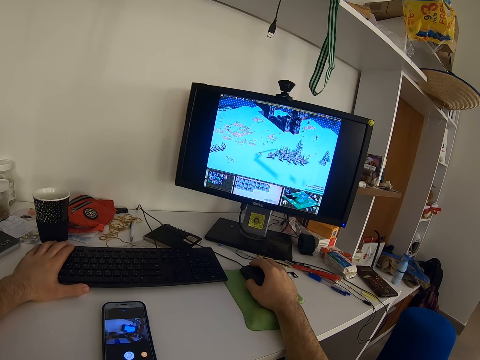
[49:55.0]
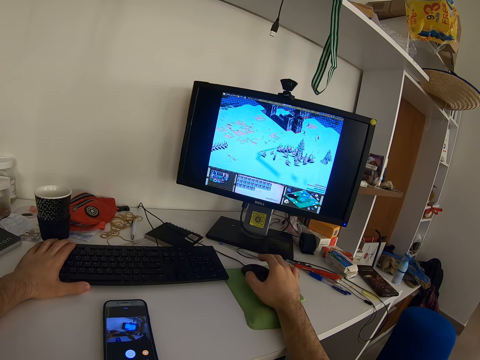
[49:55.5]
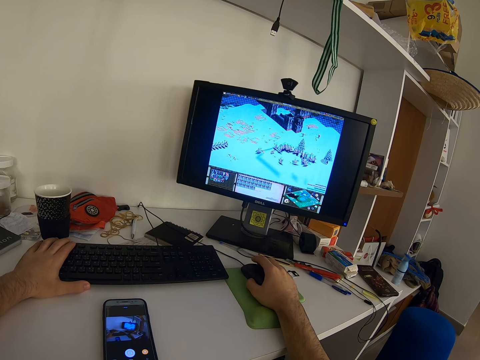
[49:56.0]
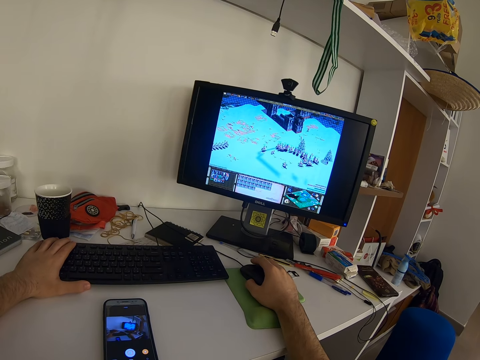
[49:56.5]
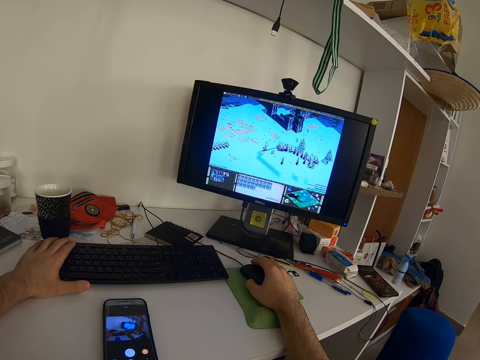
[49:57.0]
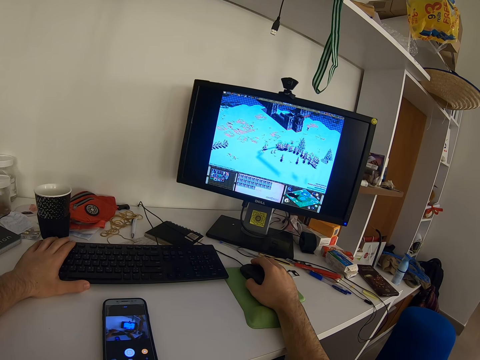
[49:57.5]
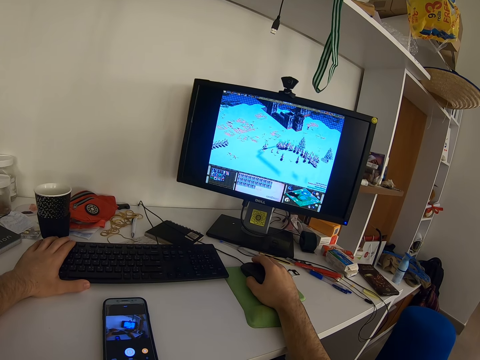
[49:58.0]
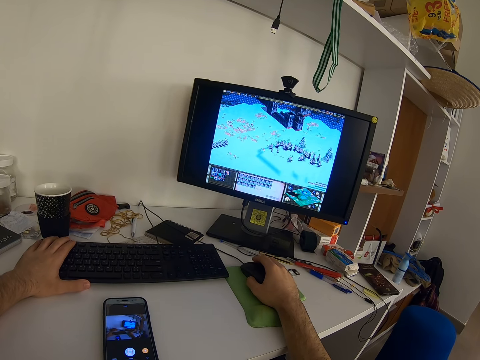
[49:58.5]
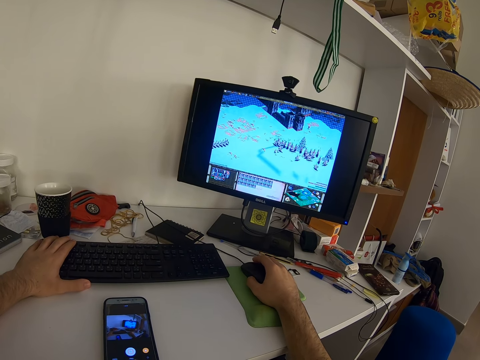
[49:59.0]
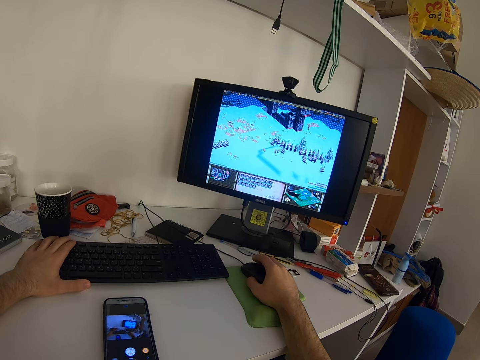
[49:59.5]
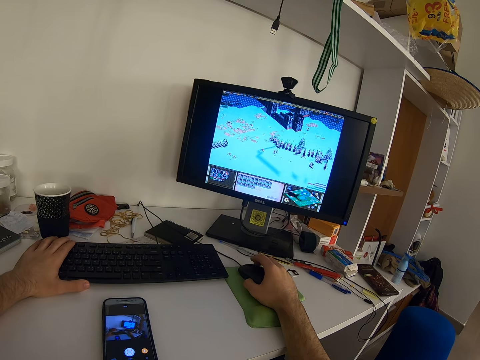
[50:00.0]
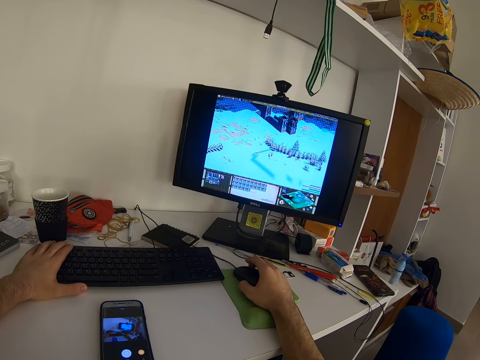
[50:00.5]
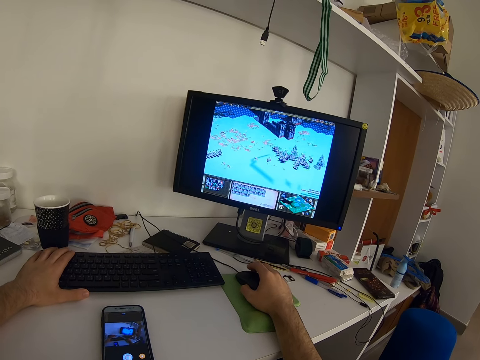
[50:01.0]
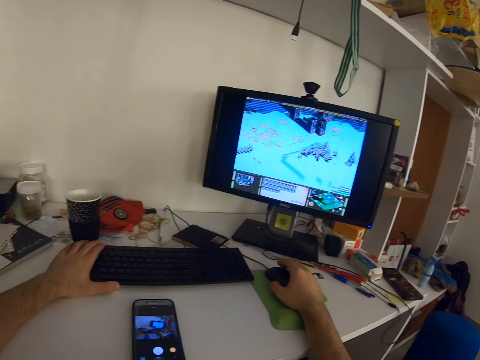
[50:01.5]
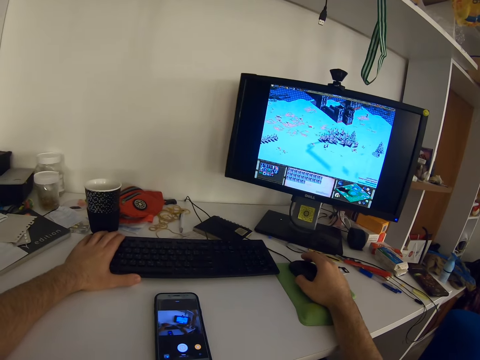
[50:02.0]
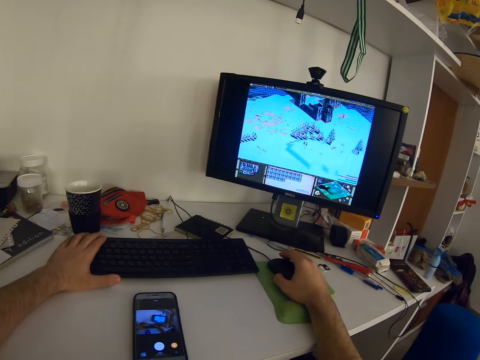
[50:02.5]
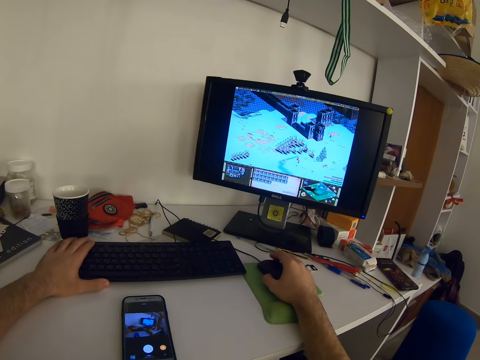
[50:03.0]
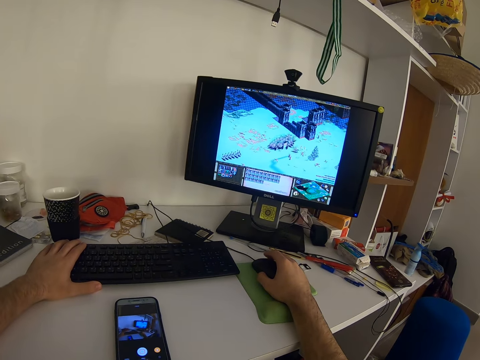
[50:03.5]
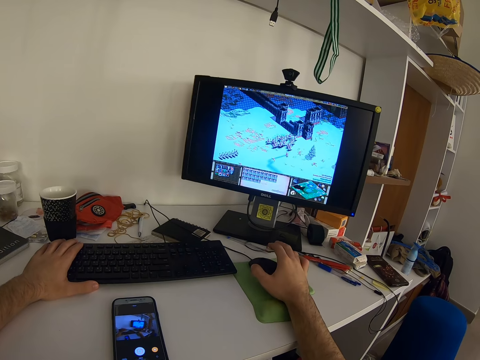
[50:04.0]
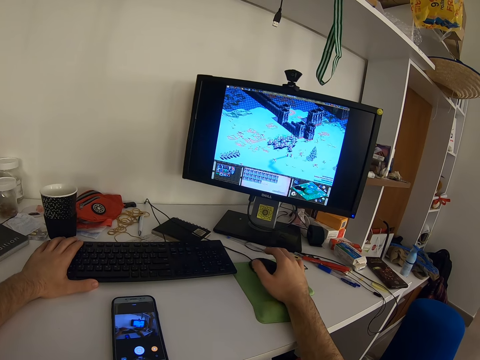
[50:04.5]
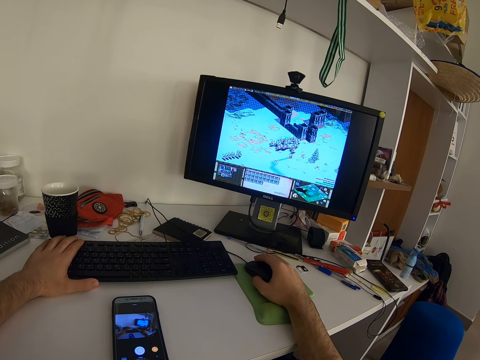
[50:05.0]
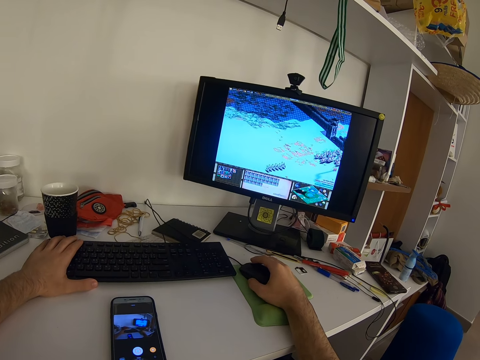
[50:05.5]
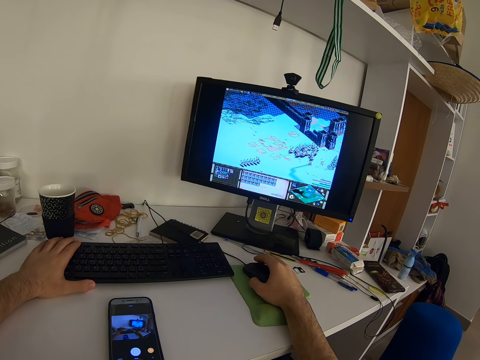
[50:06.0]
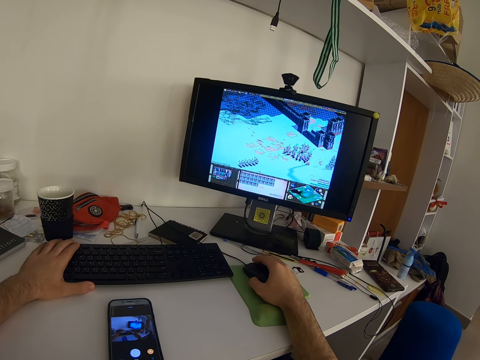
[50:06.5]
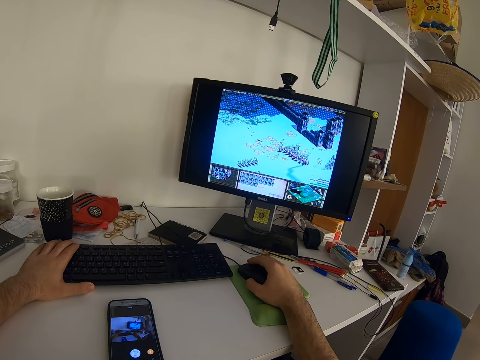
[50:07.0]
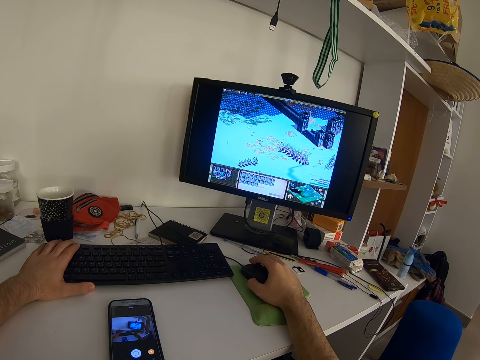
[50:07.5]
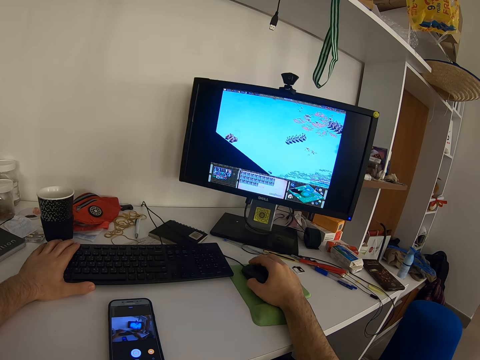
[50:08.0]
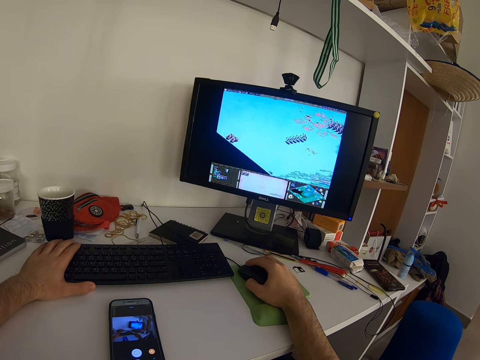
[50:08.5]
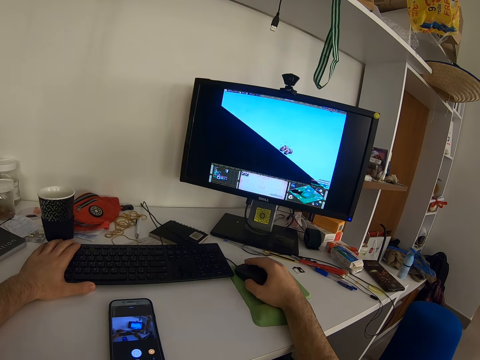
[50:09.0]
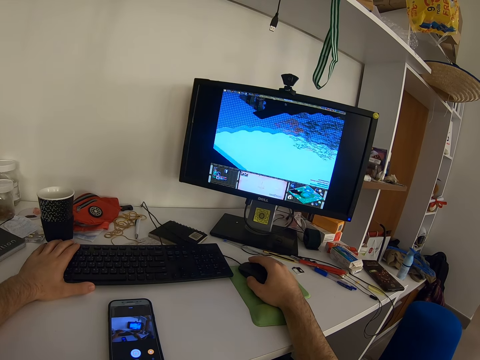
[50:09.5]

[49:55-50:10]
The camera wearer removes the hand from the mouse. They hold a mouse. They operate the computer. They remove the hand from the mouse. They operate the computer.

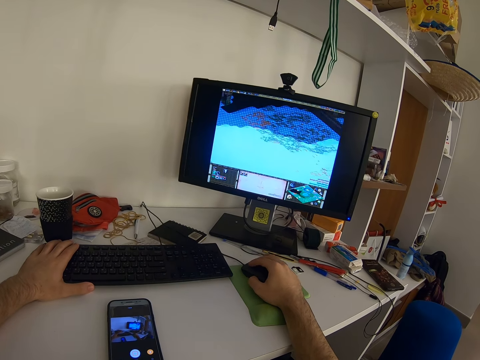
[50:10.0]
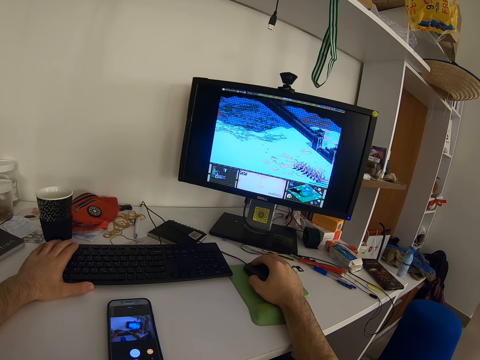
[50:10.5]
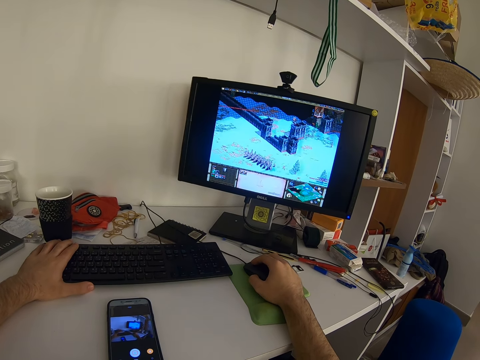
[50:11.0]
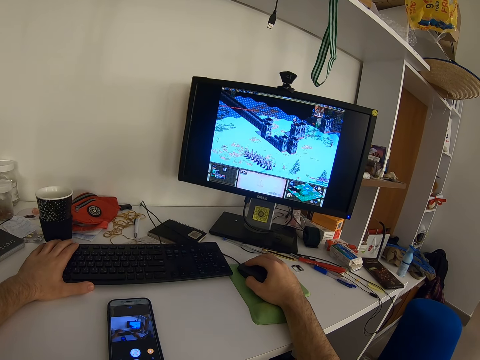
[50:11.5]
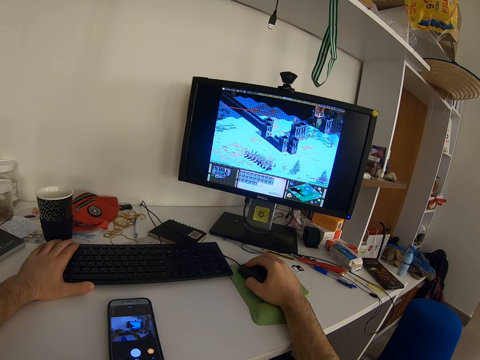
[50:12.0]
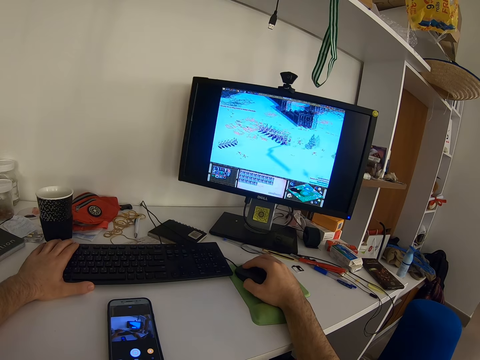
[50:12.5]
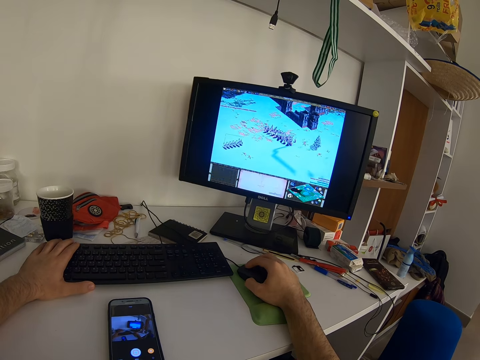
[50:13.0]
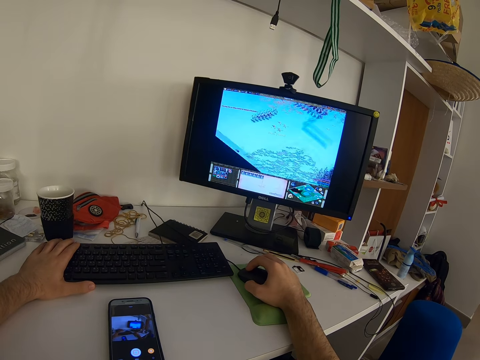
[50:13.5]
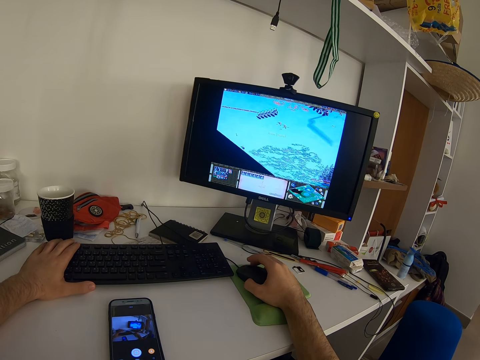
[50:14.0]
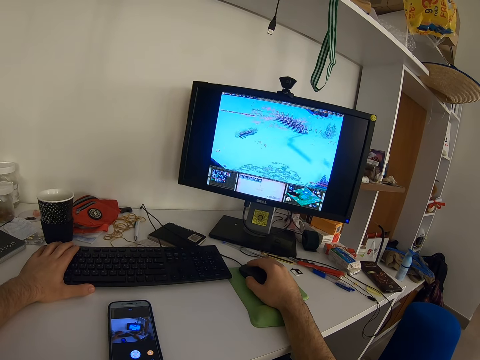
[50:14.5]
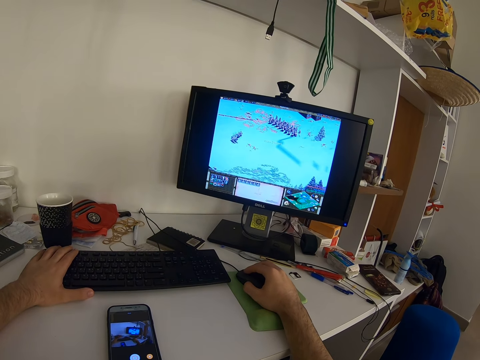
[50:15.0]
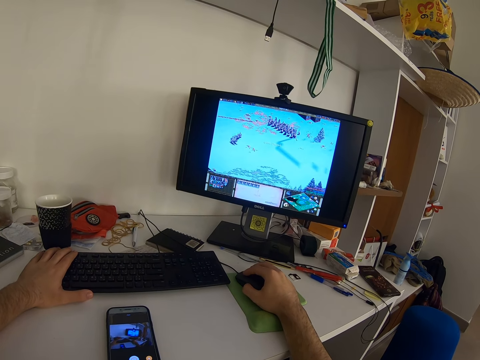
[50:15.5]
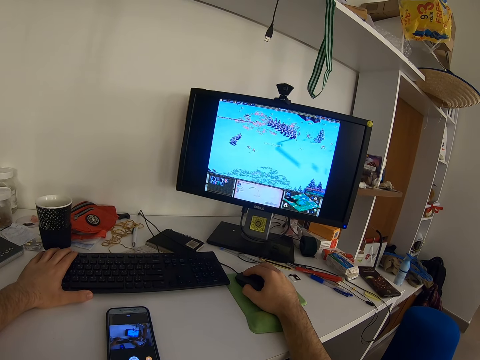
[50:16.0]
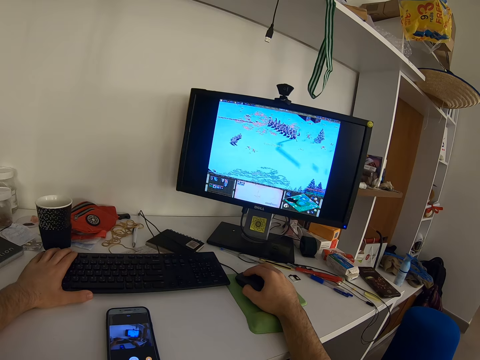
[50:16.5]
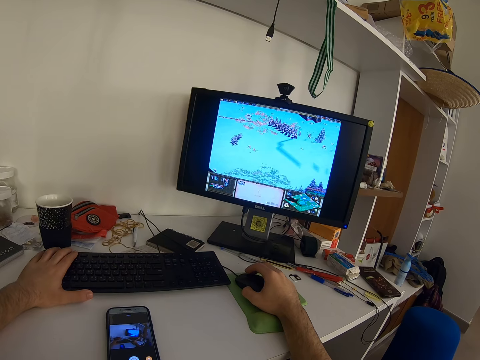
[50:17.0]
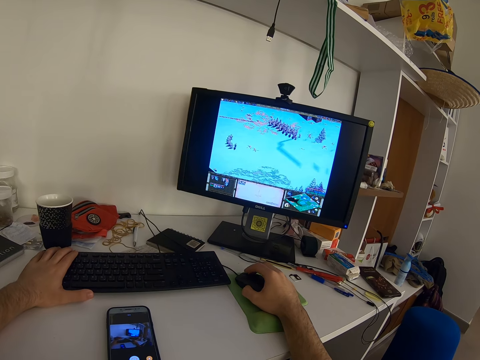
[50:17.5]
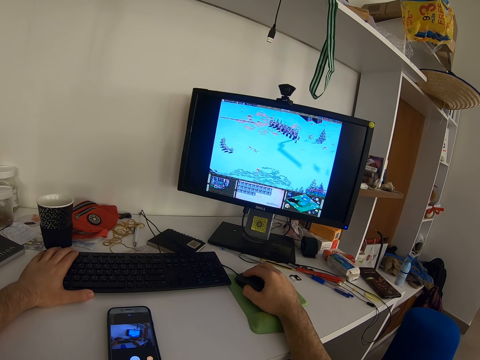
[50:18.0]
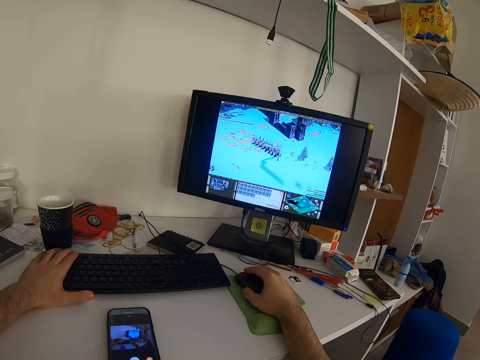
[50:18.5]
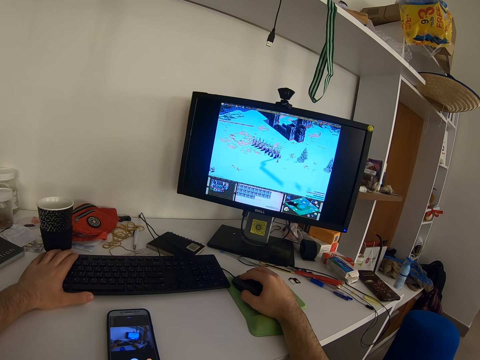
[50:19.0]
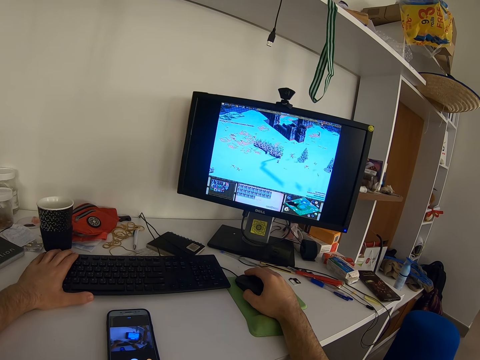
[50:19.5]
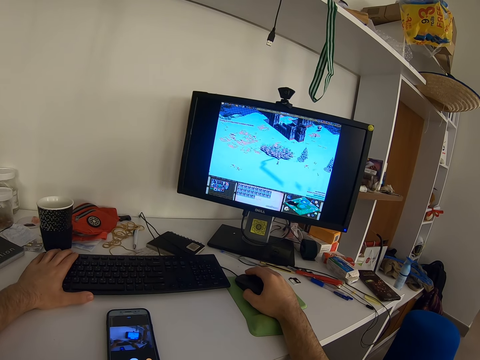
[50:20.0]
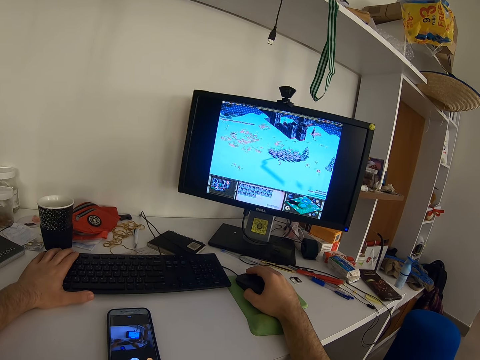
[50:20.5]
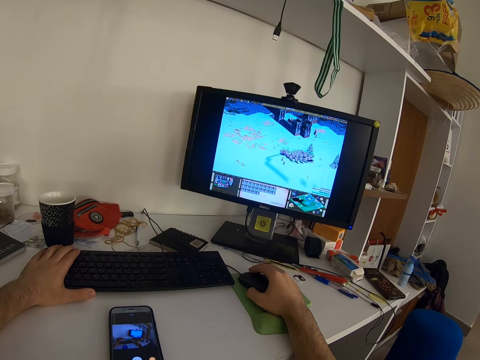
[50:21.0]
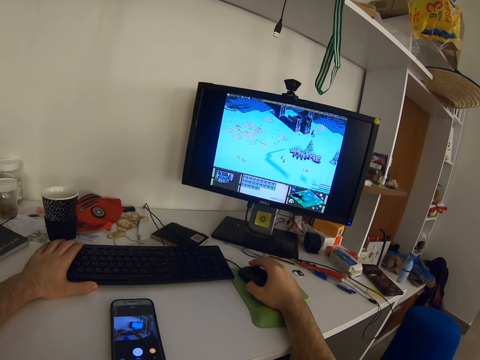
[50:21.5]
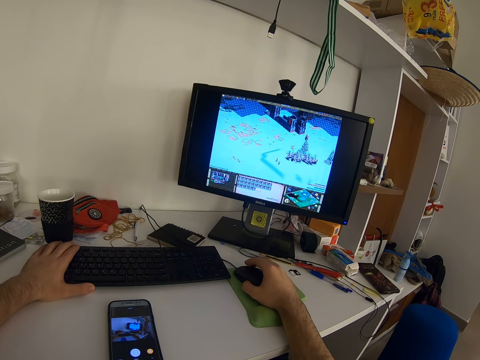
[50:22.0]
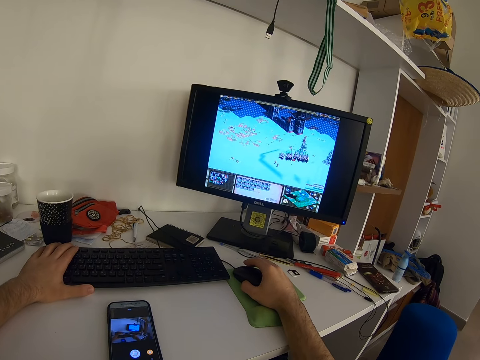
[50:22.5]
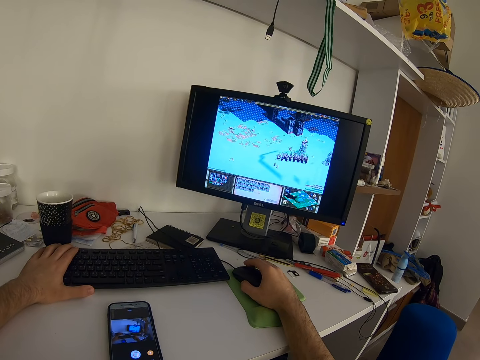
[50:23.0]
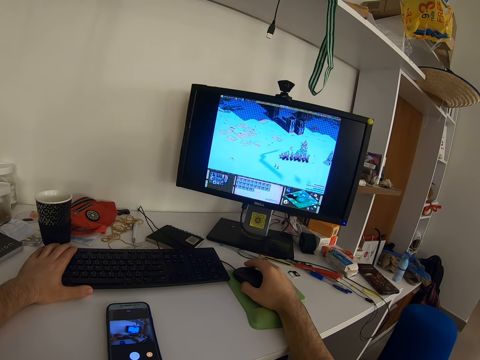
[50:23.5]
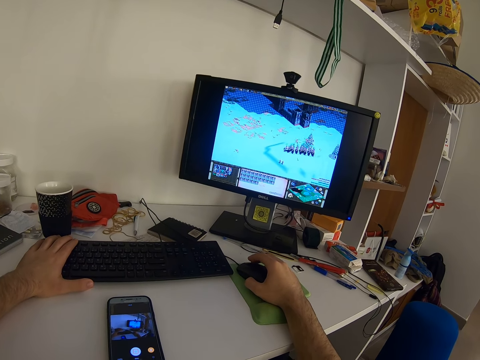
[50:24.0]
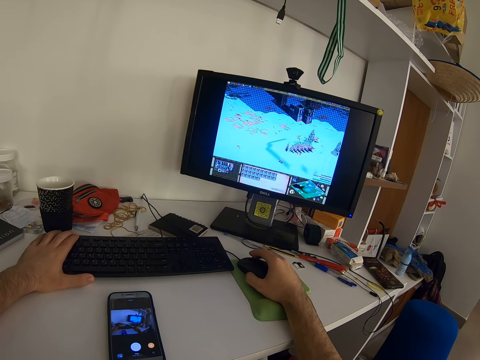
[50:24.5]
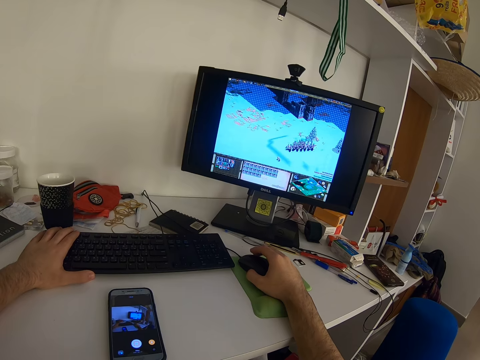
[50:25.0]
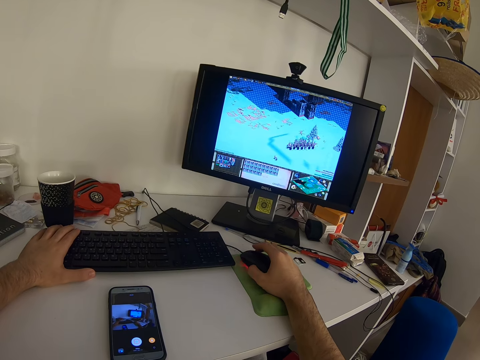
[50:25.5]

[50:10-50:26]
The camera wearer presses the keyboard repeatedly.
